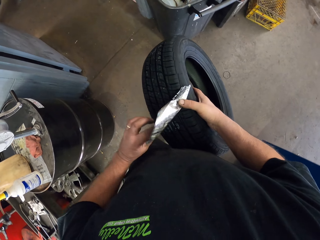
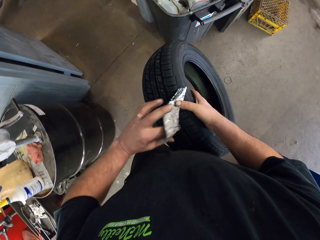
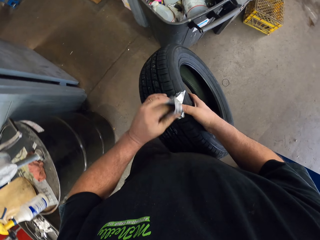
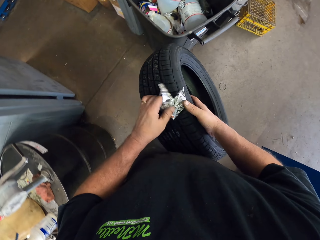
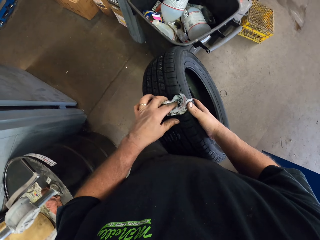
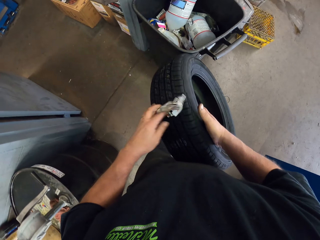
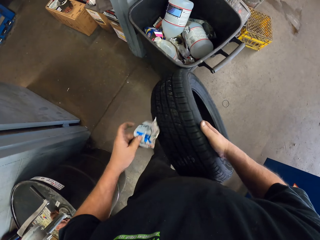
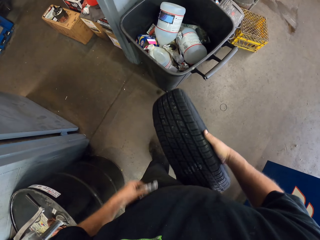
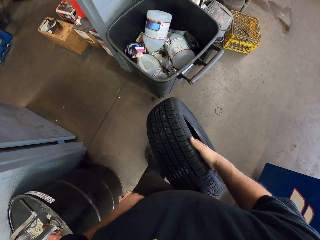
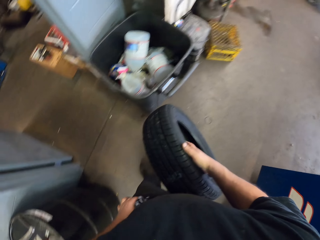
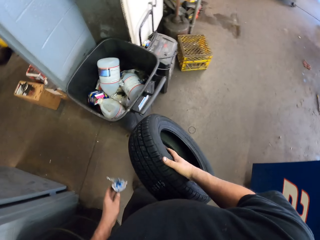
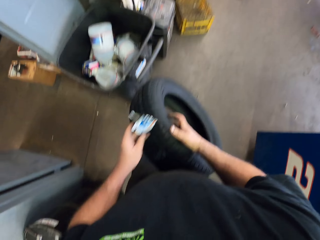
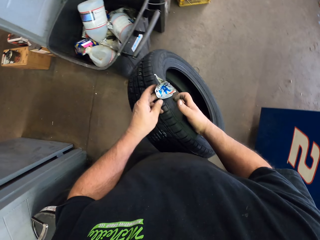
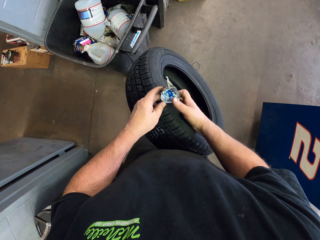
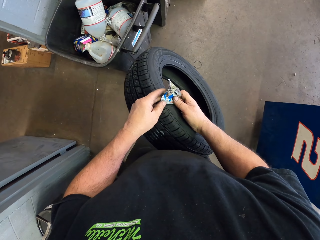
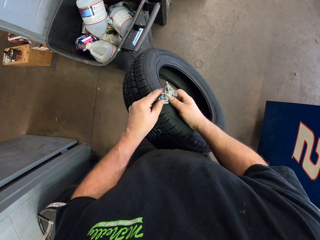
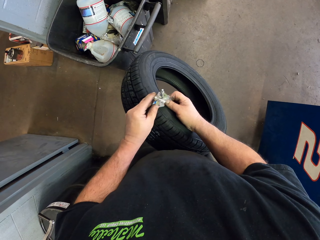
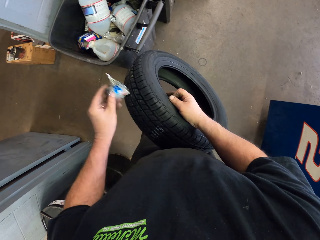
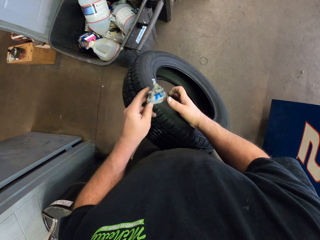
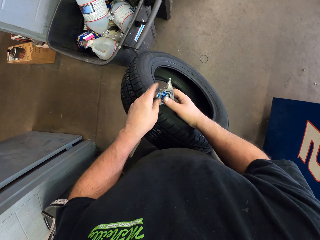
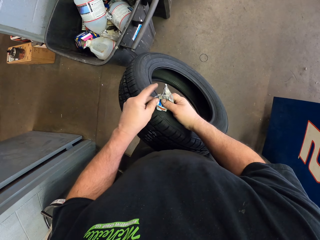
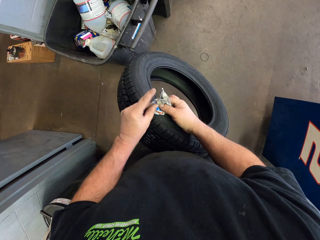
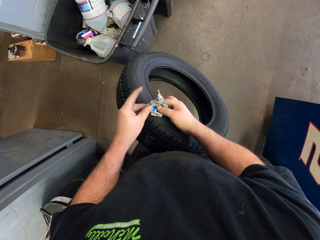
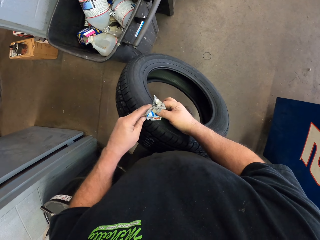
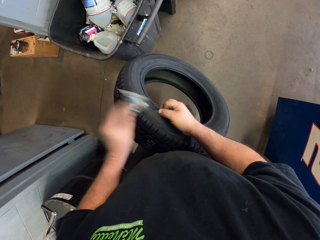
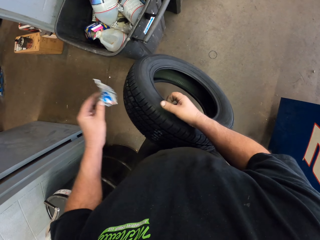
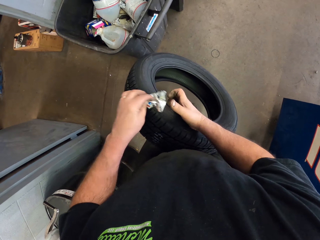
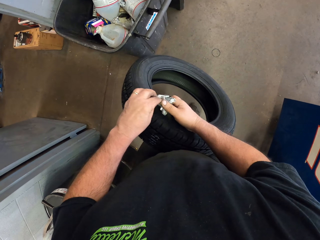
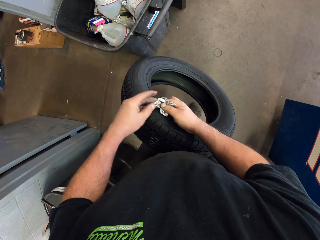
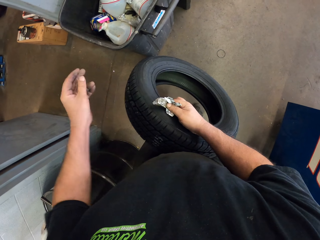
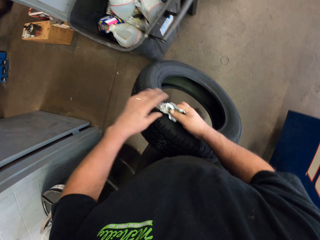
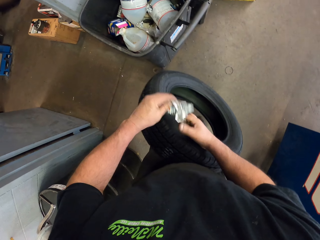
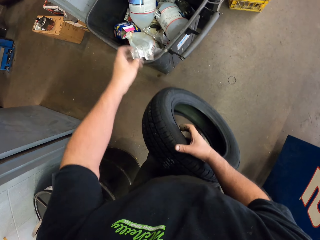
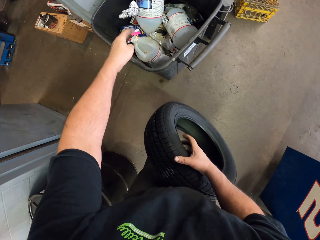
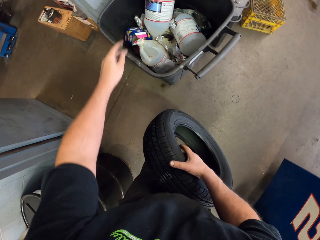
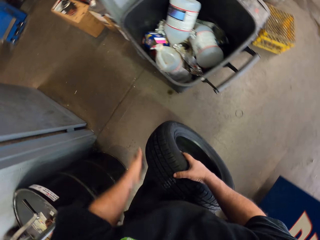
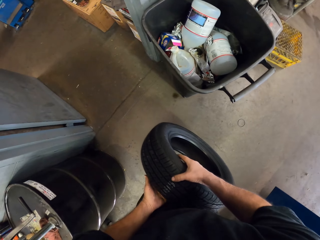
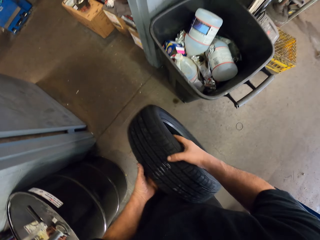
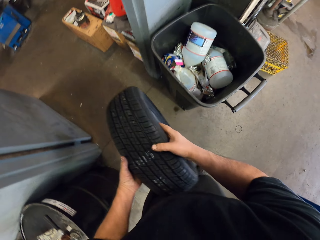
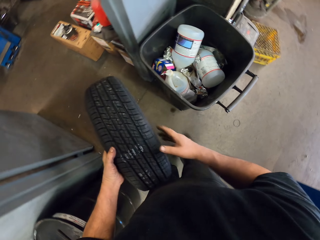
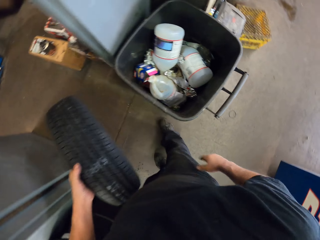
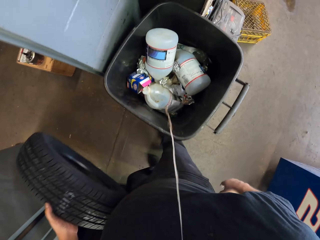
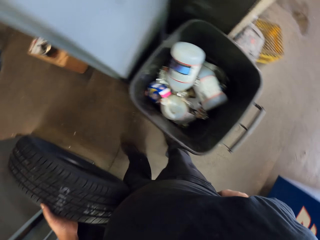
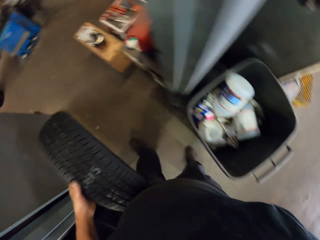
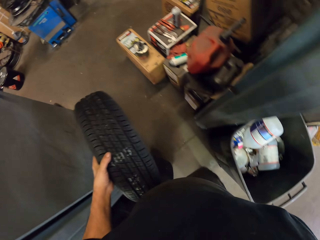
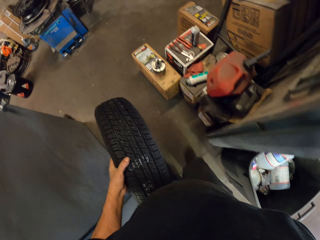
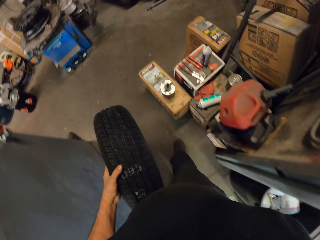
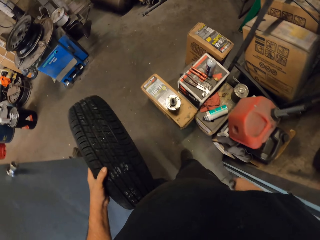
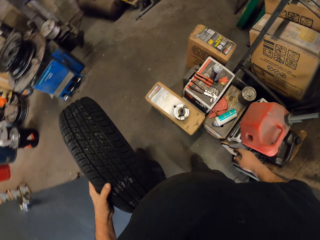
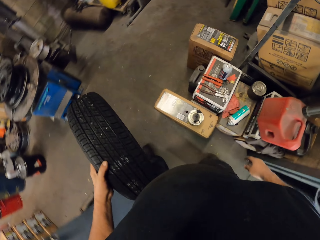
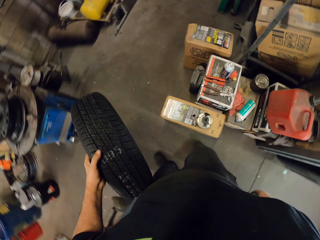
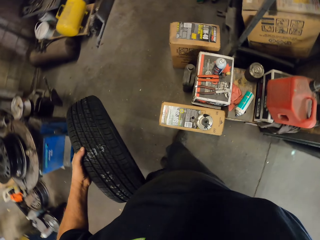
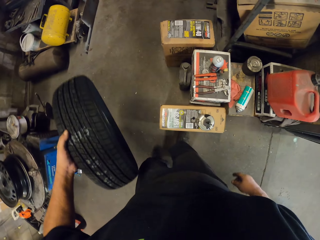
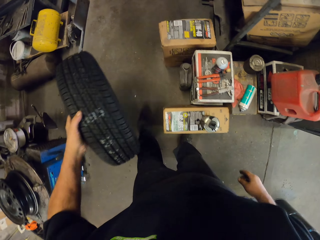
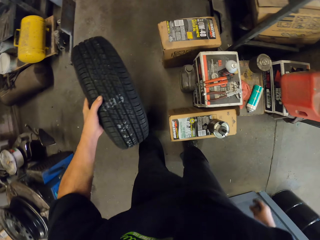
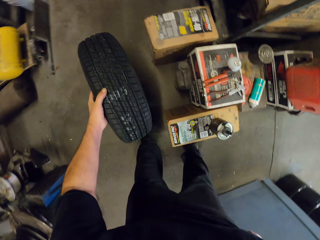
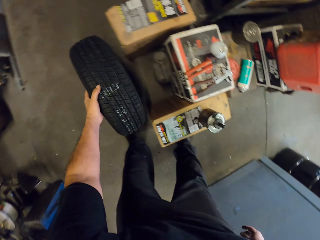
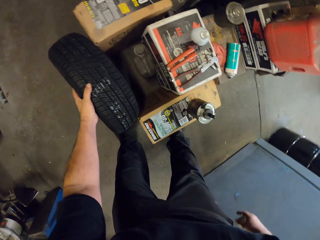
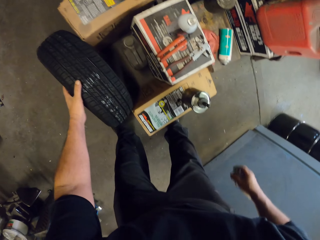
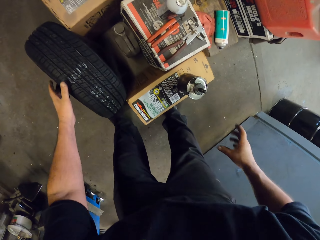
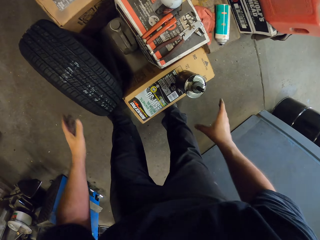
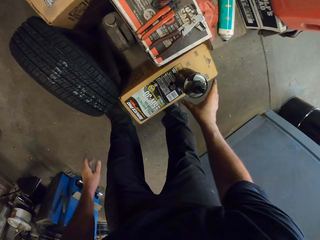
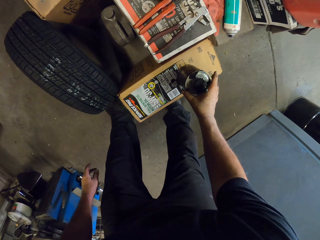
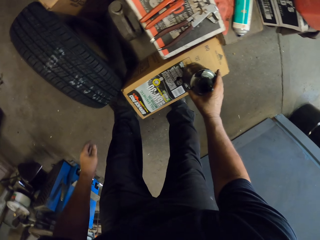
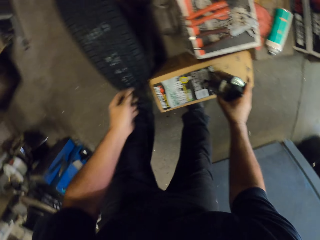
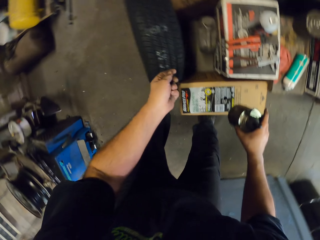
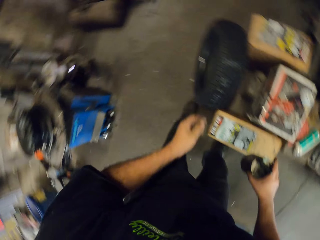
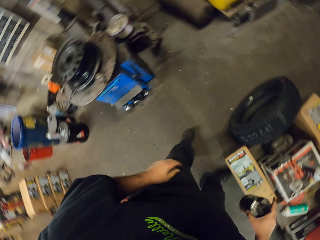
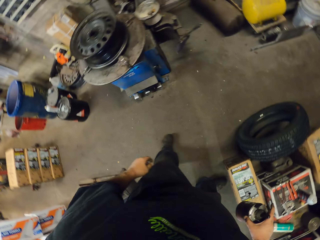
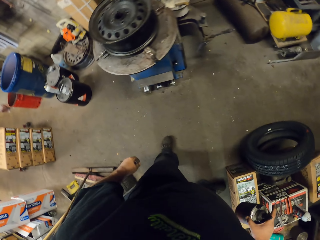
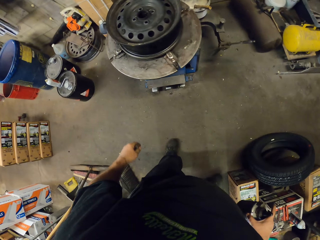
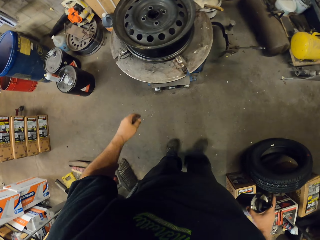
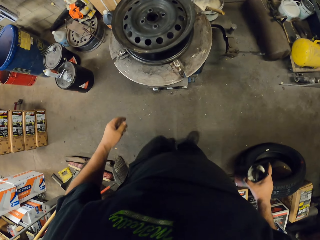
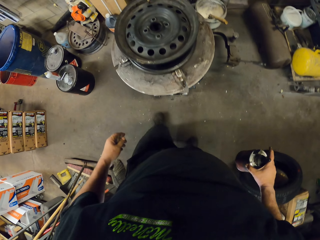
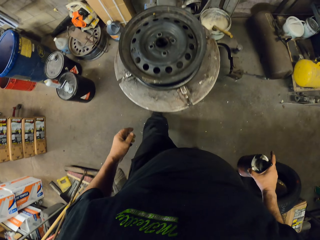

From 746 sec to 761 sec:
The camera wearer removes the sticker on the hand. They throw the paper in the dustbin. They walk across the garage. They put the tire against the boxes. They pick up a container.

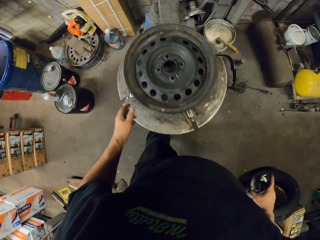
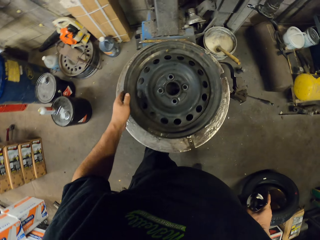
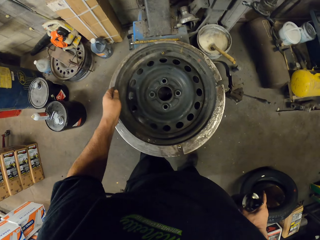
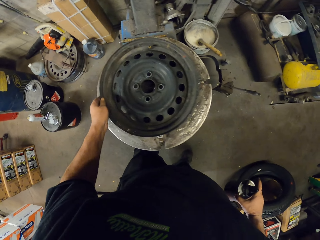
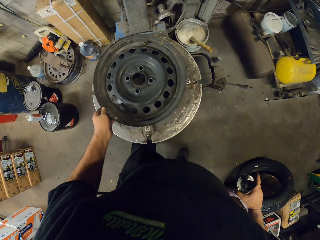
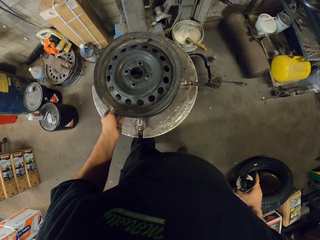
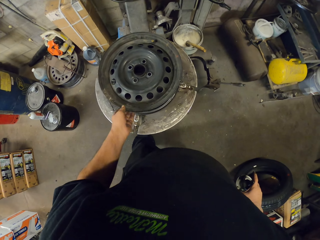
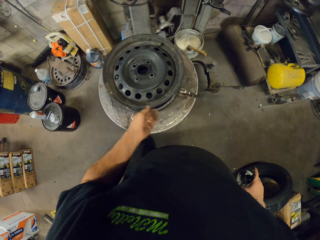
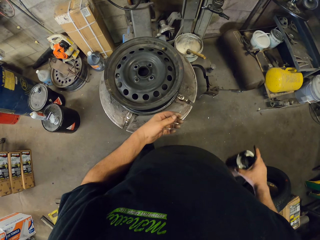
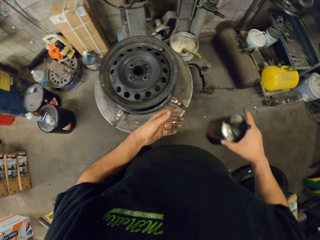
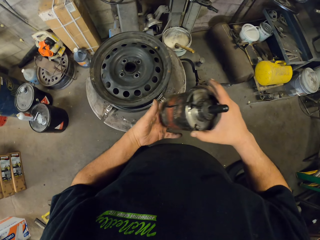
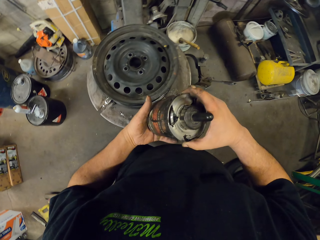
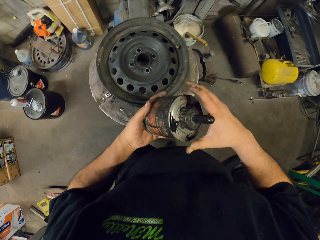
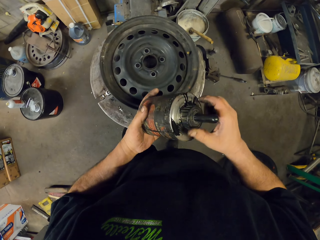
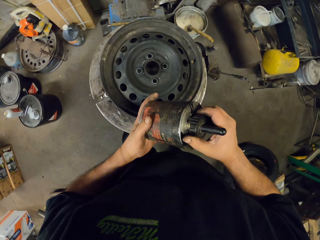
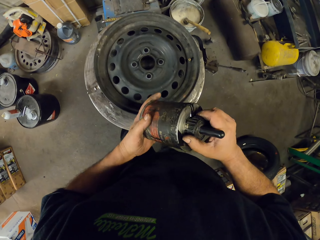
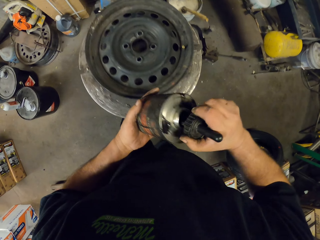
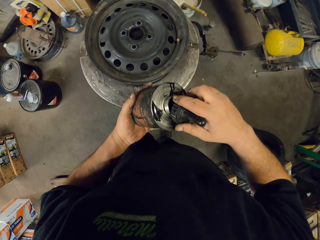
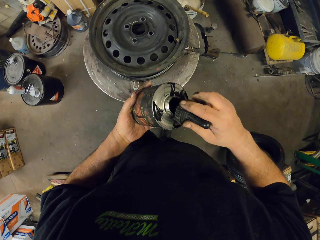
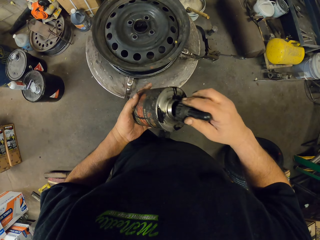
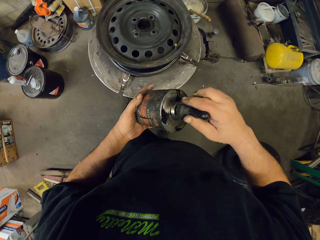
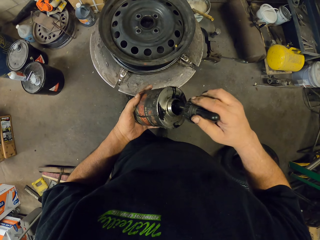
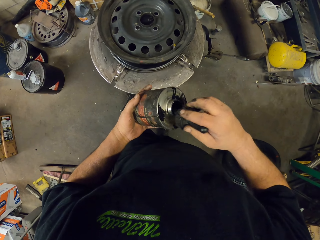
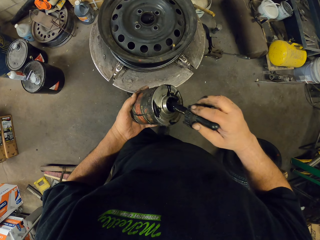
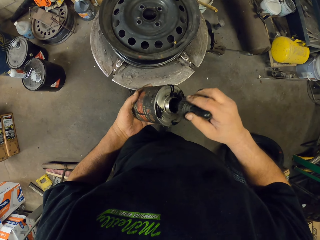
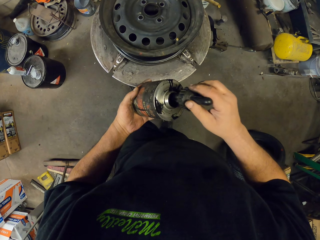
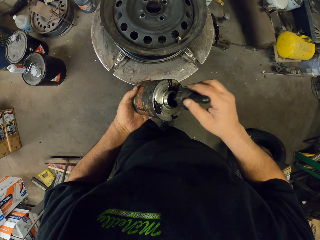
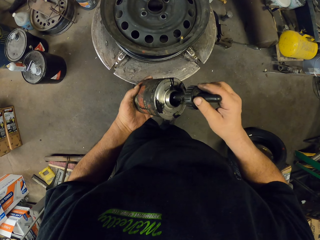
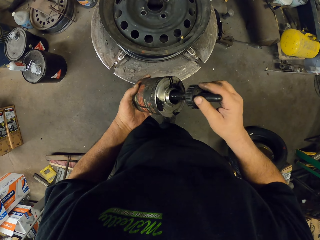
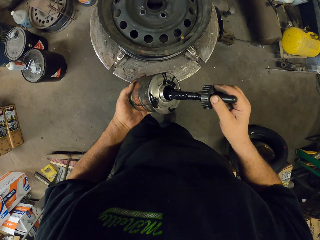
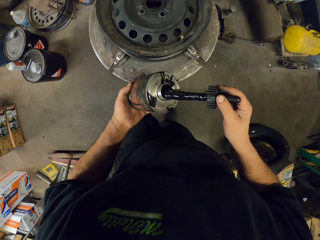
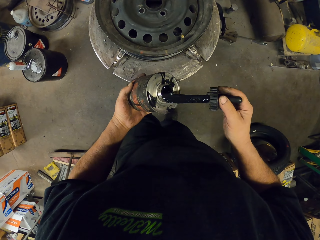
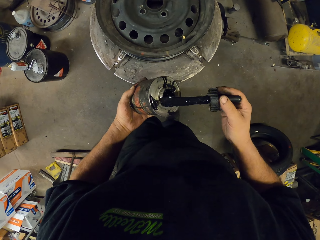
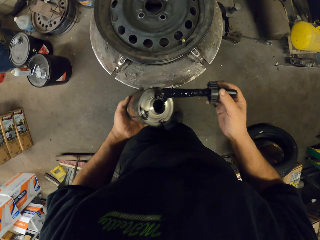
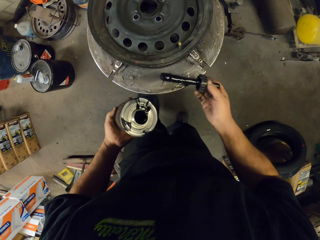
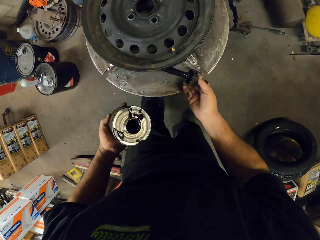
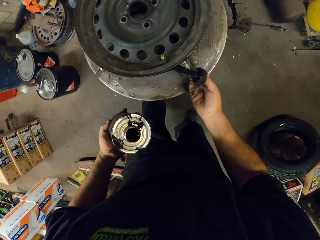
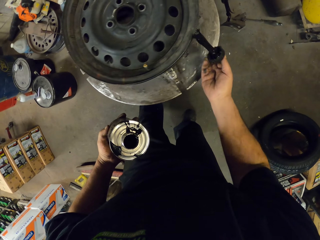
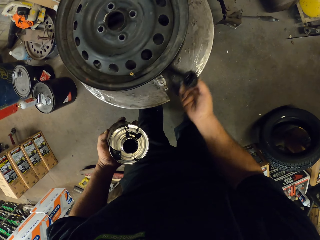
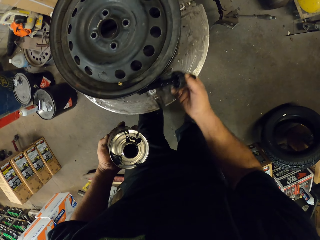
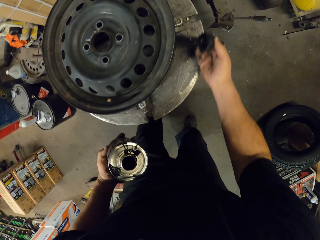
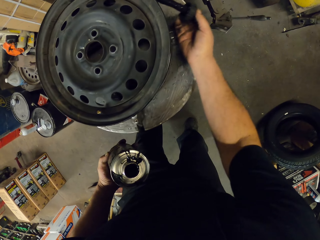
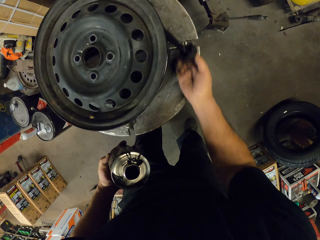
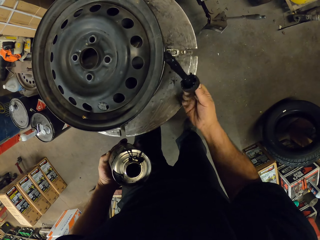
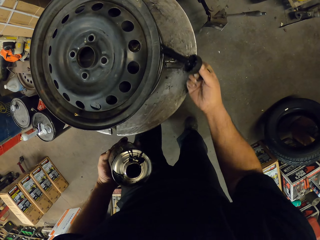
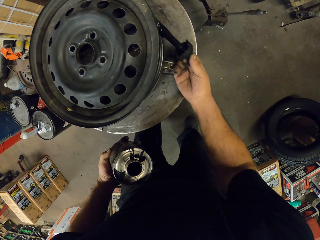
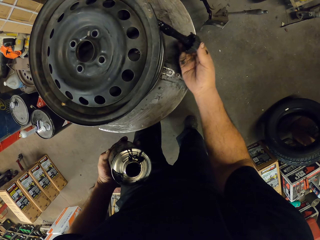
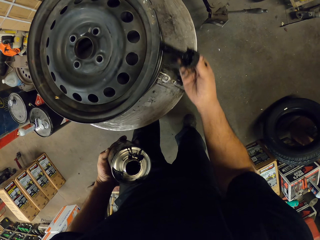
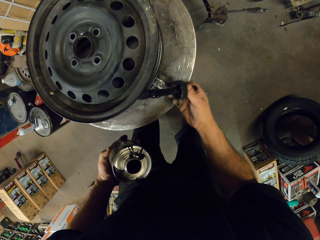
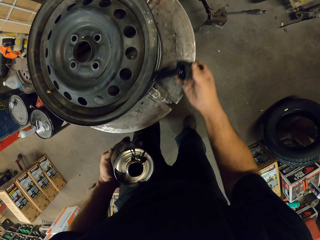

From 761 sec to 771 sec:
The camera wearer rotates the rim. They apply oil on the rim.
